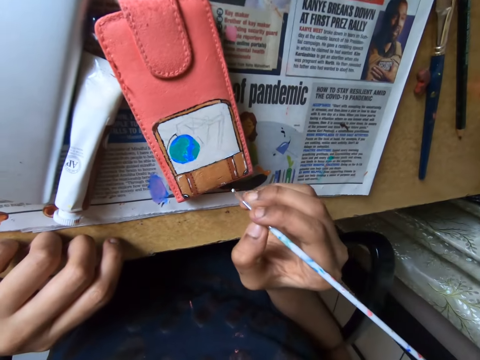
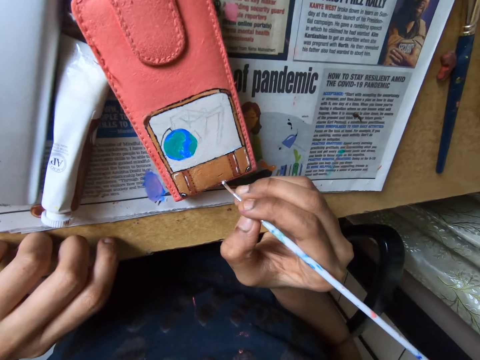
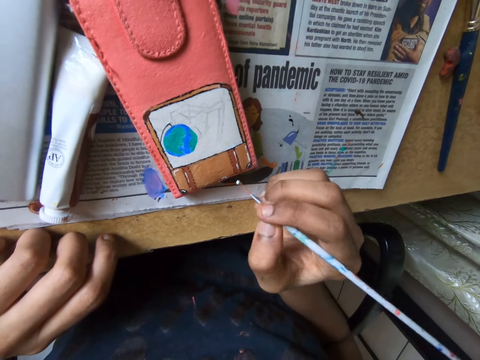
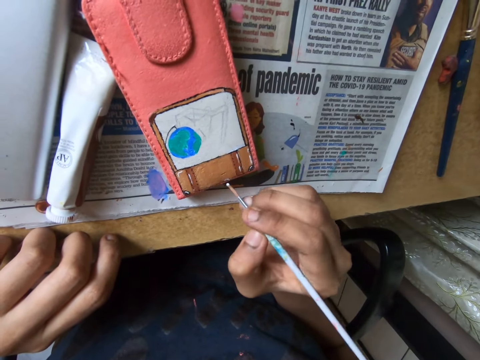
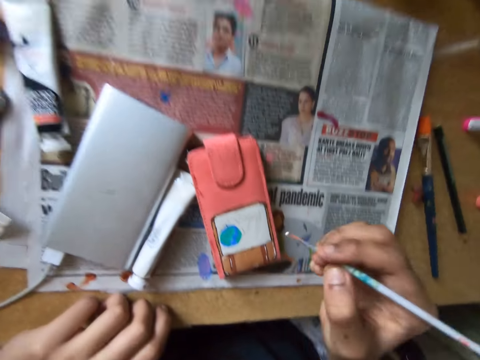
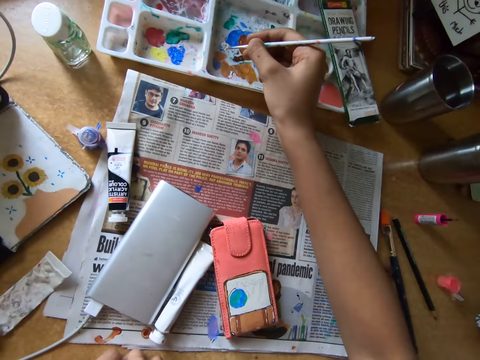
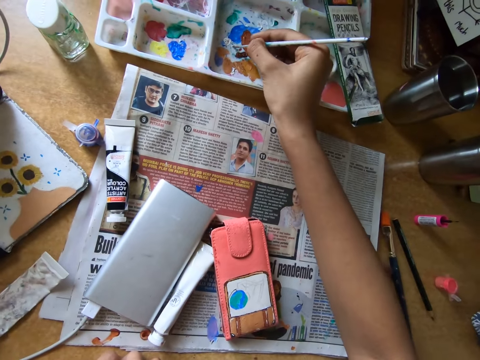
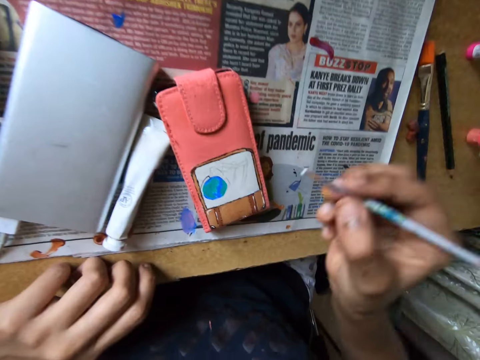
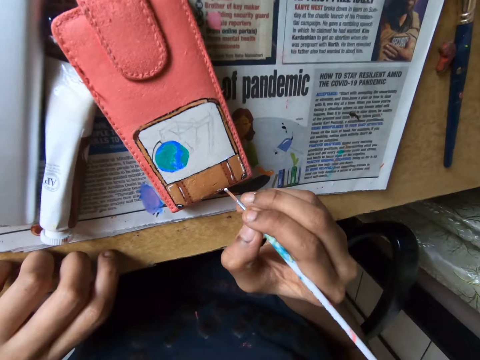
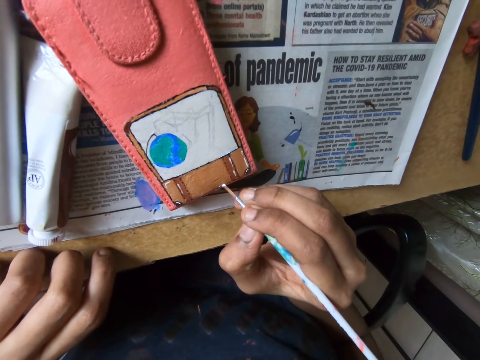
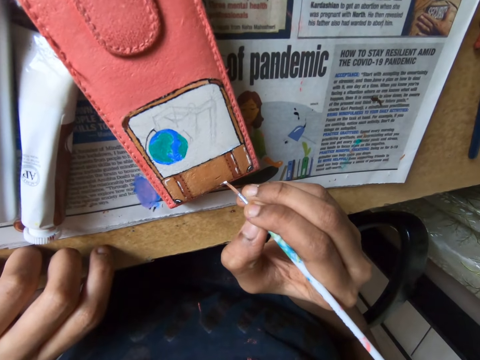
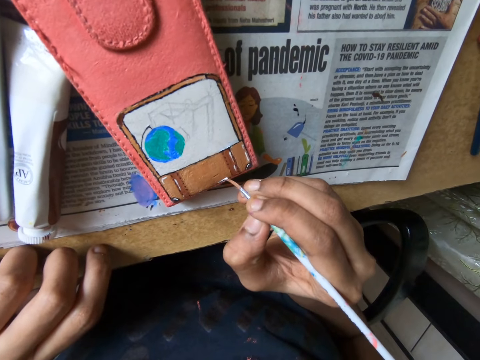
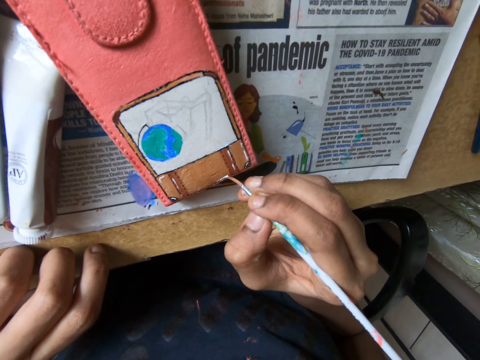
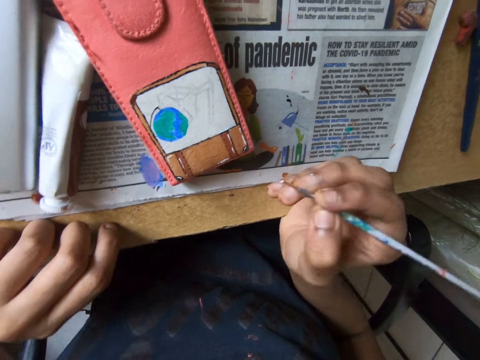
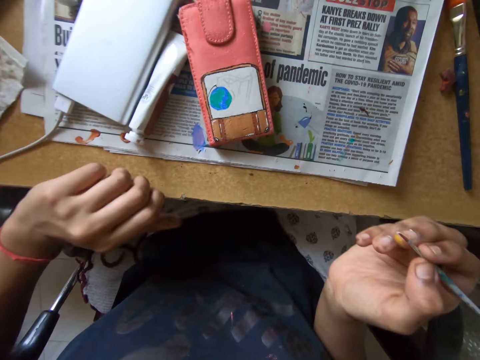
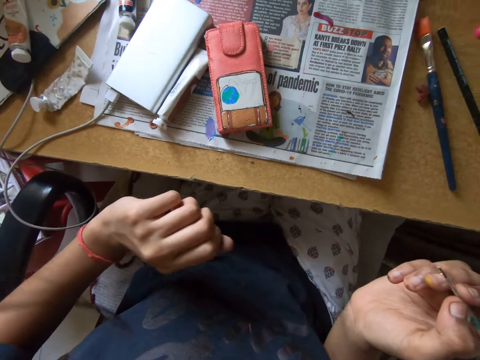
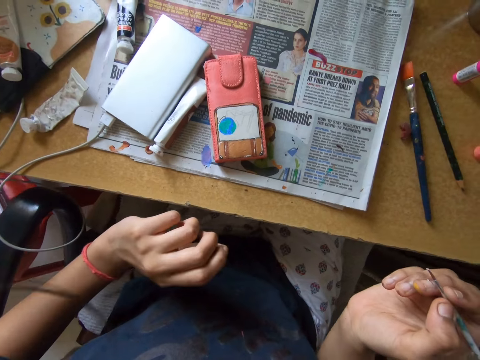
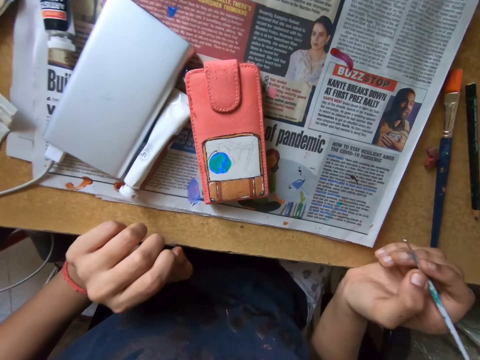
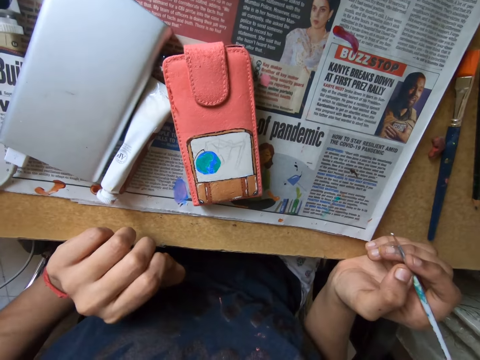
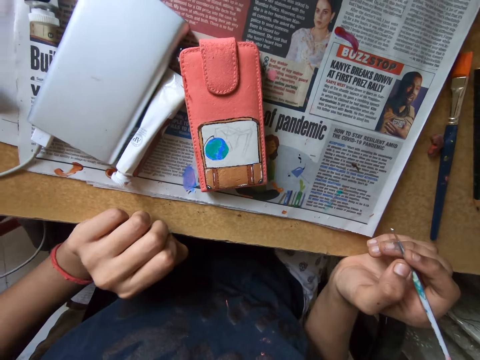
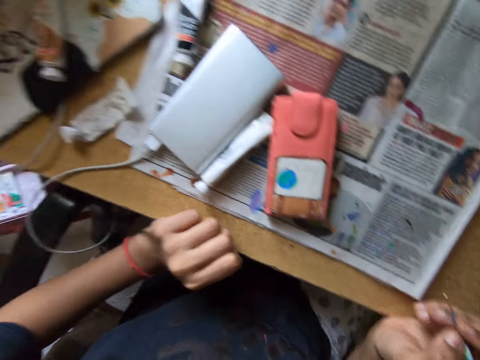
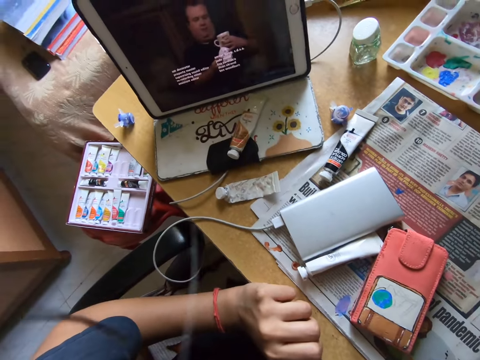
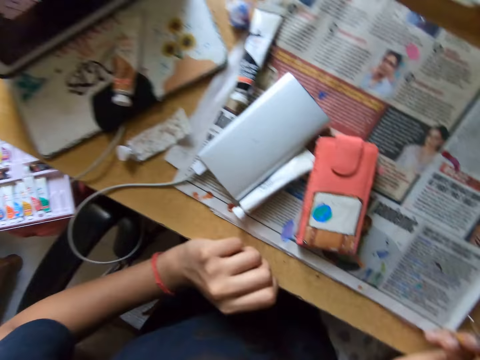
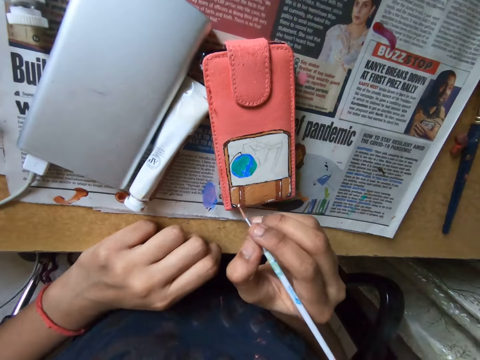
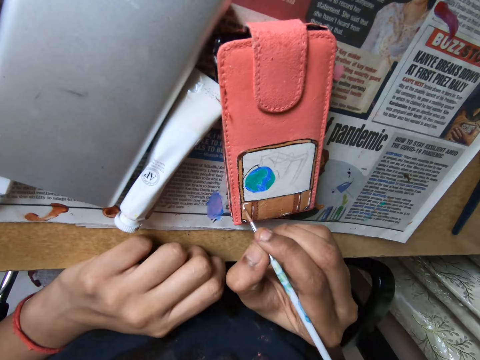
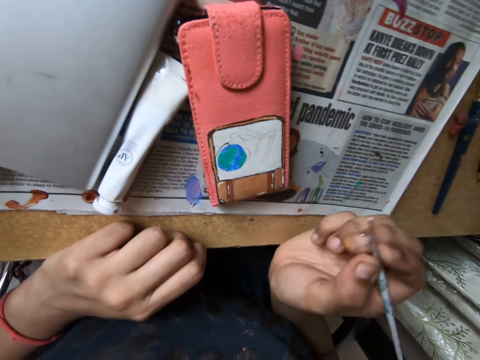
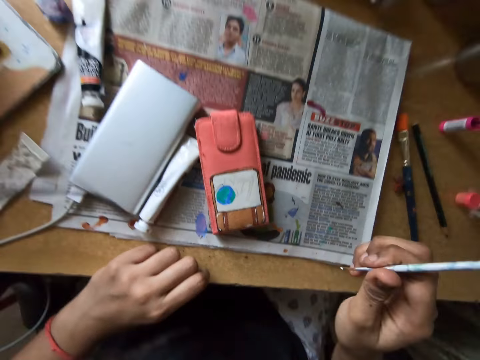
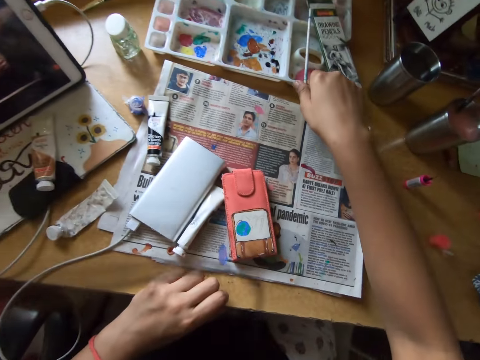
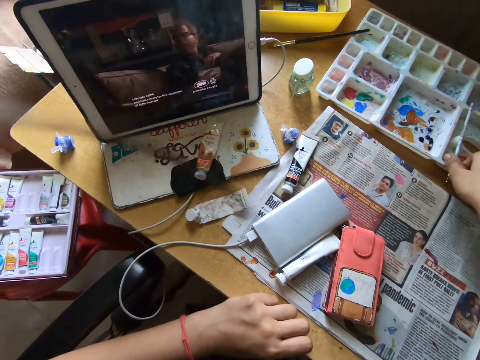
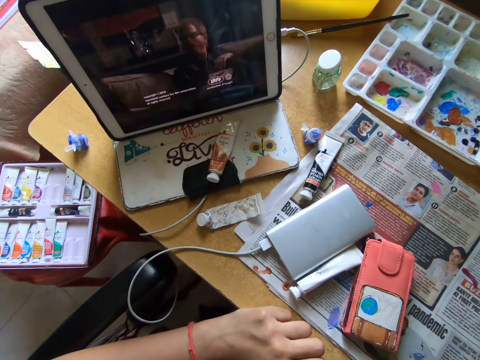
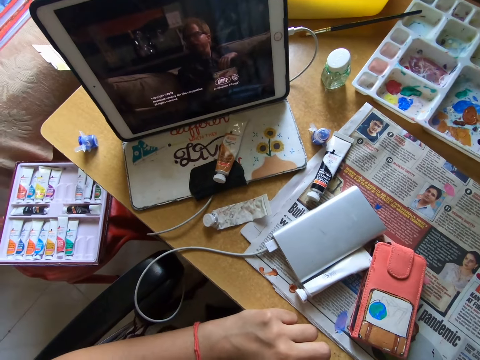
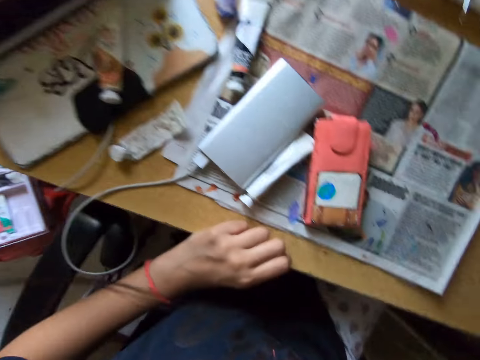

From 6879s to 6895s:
The camera wearer paints on the phone case on the table with the paint brush in her right hand. She dabs the paint brush on the paint tray on the table with her right hand. She paints on the phone case on the table with the paint brush in her right hand. She looks at the picture. She watches the show on the tablet on the table. She paints on the phone case on the table with the paint brush in her right hand. She drops the paint brush on the paint tray with her right hand. She watches the show on the tablet on the table.

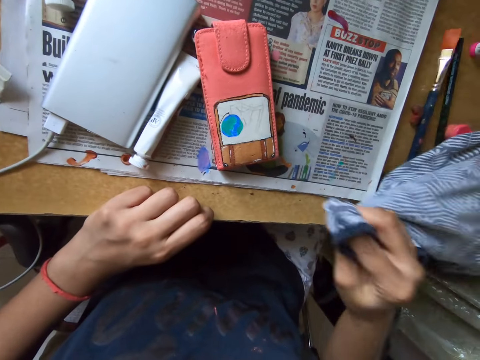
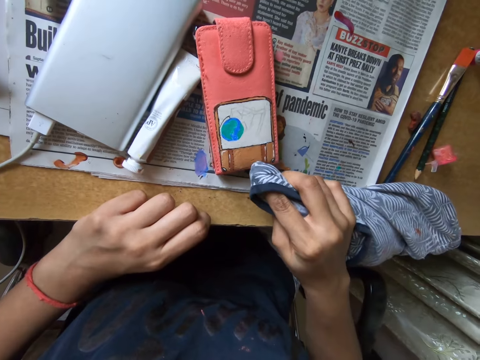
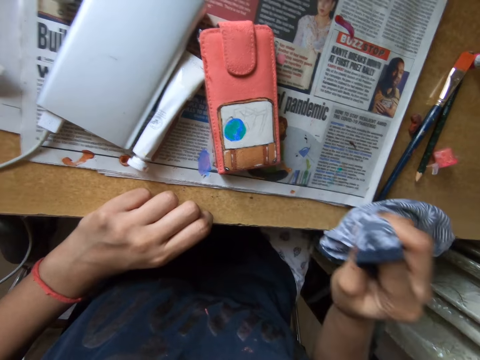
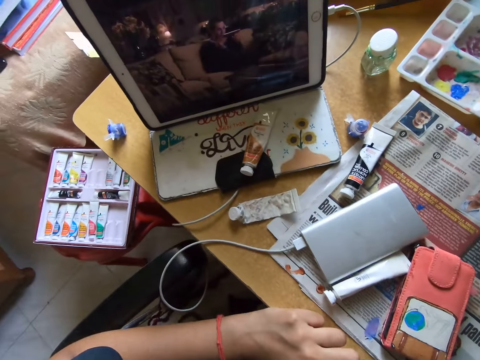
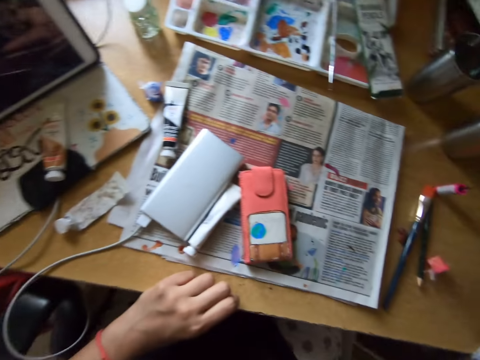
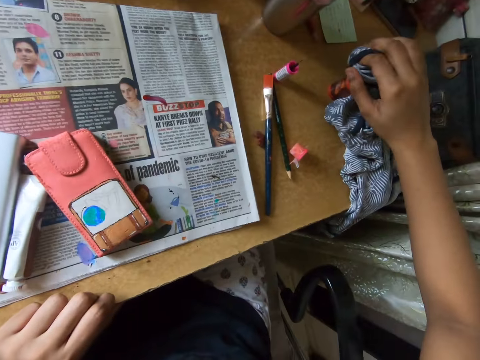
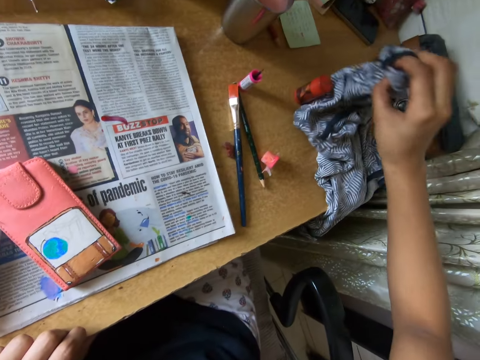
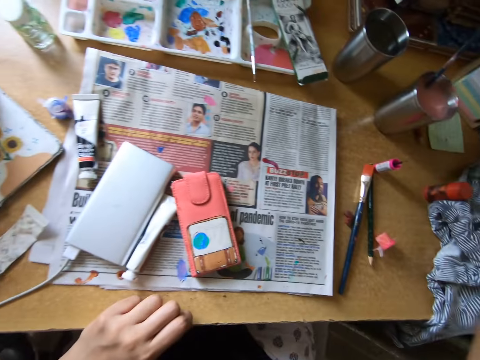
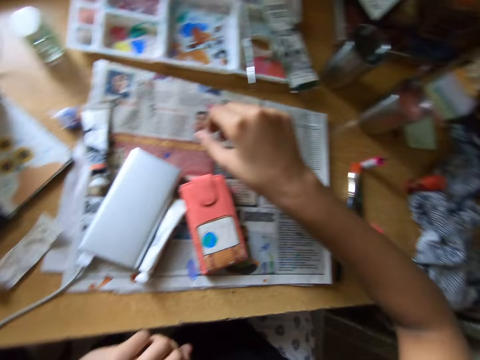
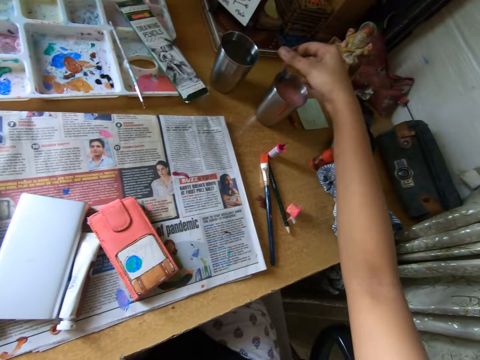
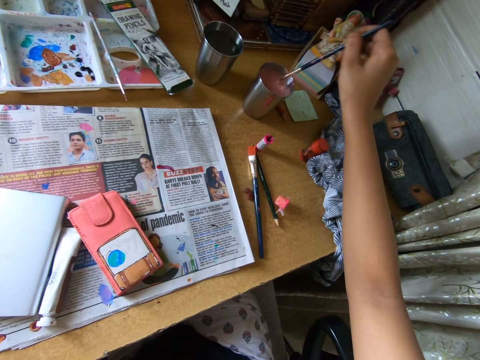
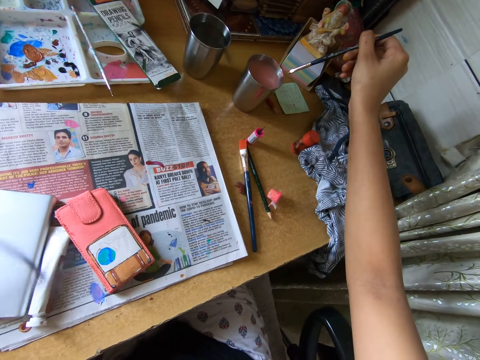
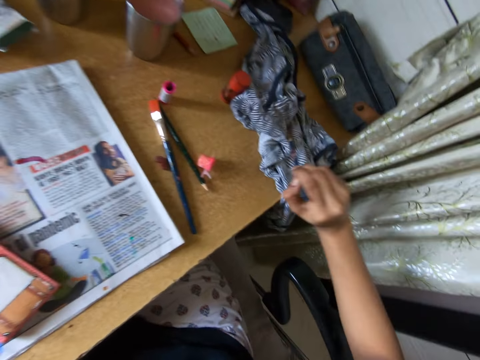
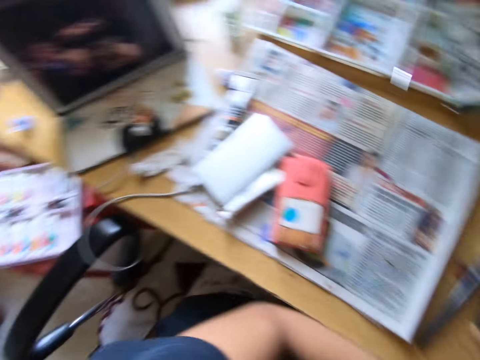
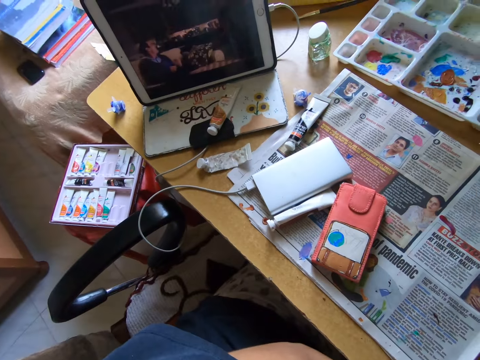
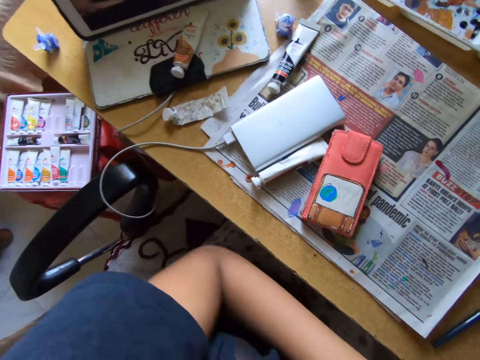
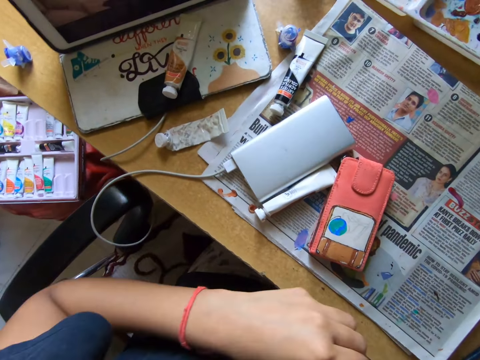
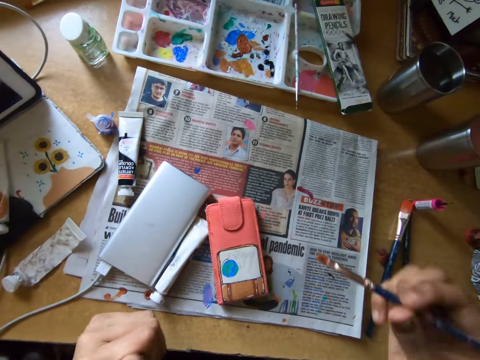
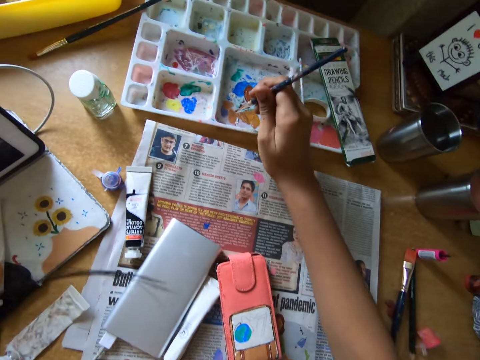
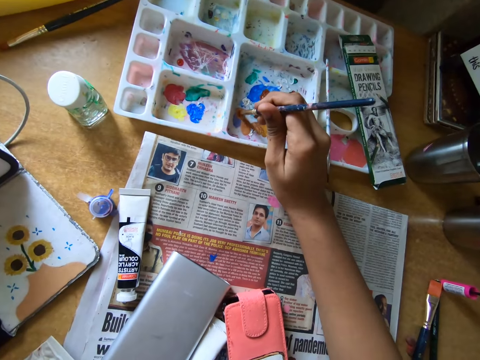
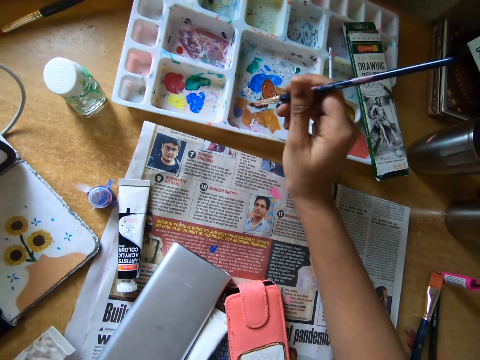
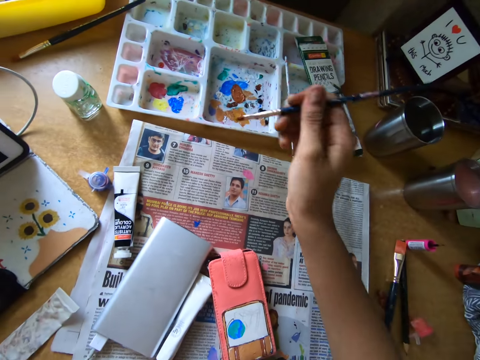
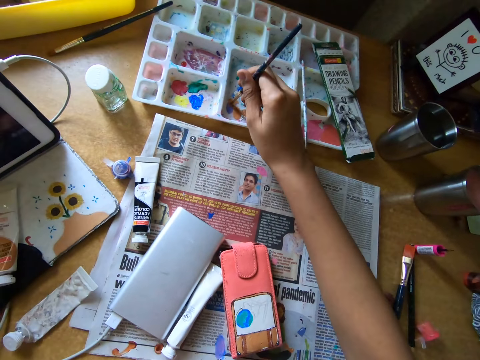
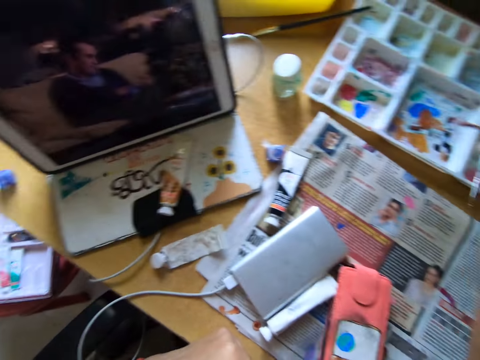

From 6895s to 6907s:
The camera wearer takes the cloth. She dabs the painting on the phone case with the cloth in her right hand. She watches the show on the tablet on the table. She puts the cloth aside. She picks up a paint brush into the cup of water on the table with her right hand. She stirs ink. She rubs the paint brush on the cloth on the table with both hands. She watches the show on the tablet on the table. She dabs the paint brush on the paint tray on the table with her right hand.
